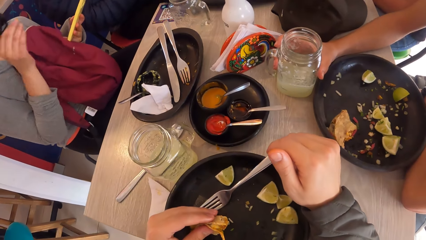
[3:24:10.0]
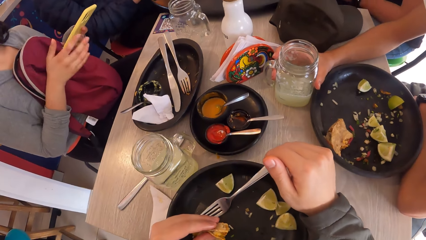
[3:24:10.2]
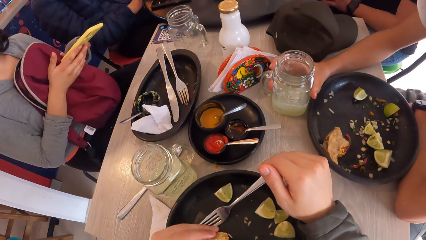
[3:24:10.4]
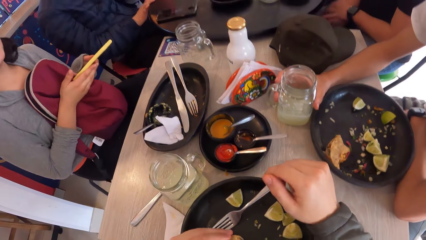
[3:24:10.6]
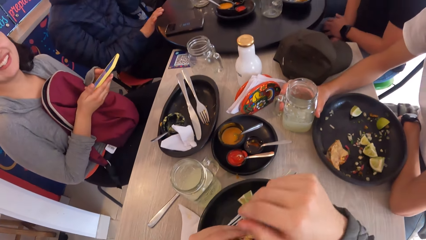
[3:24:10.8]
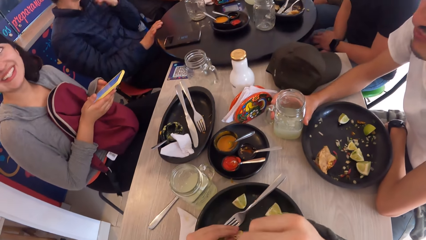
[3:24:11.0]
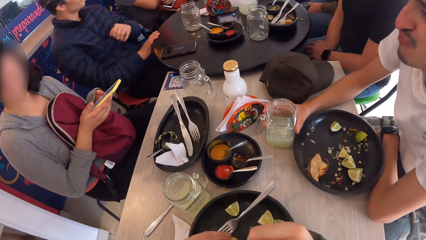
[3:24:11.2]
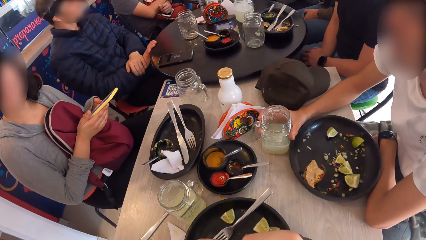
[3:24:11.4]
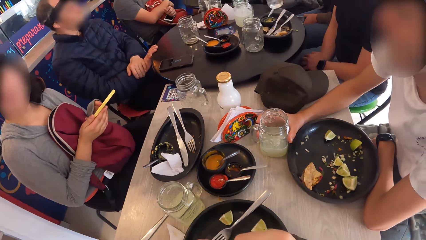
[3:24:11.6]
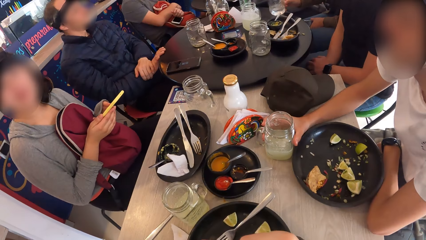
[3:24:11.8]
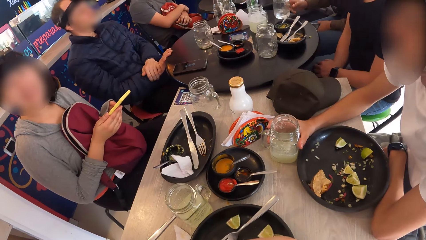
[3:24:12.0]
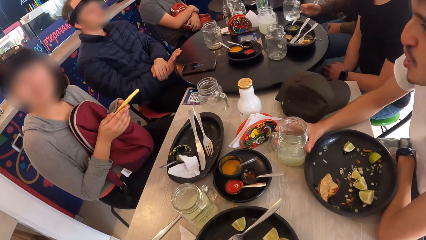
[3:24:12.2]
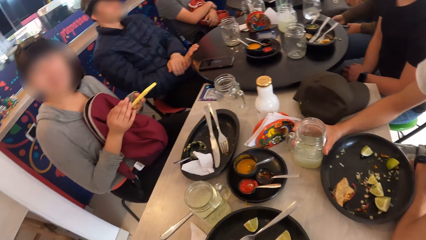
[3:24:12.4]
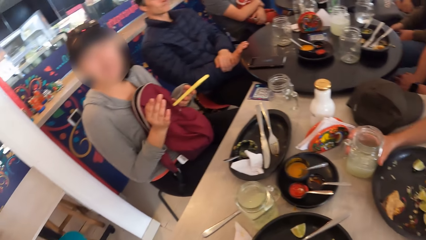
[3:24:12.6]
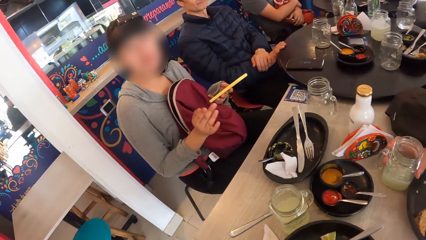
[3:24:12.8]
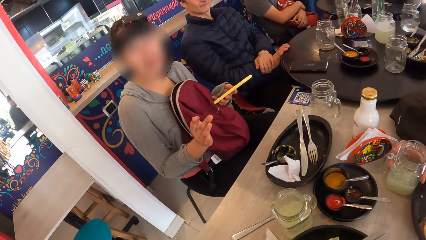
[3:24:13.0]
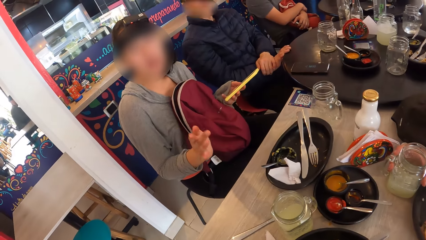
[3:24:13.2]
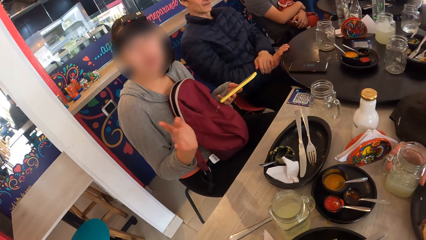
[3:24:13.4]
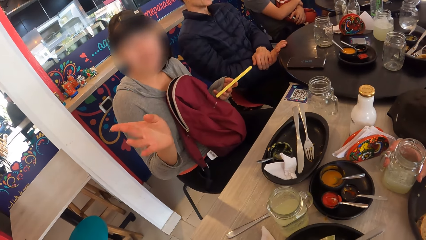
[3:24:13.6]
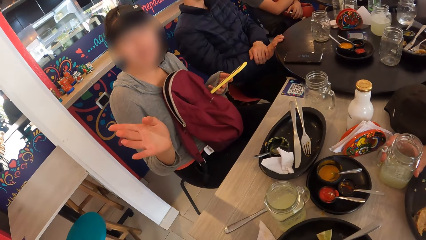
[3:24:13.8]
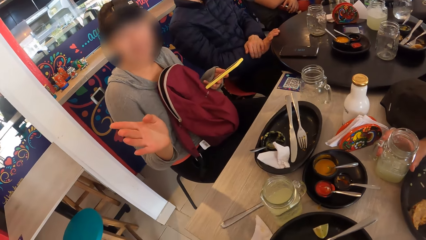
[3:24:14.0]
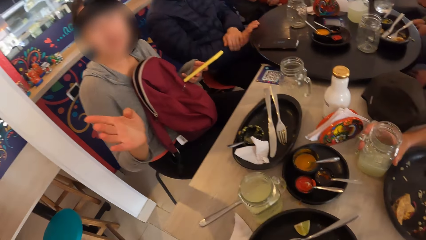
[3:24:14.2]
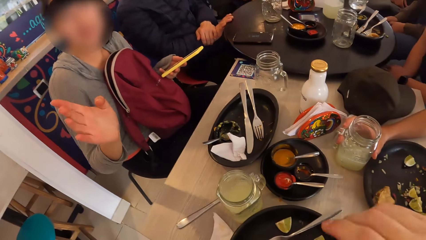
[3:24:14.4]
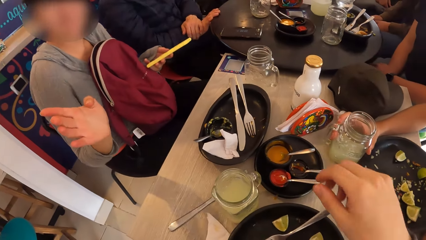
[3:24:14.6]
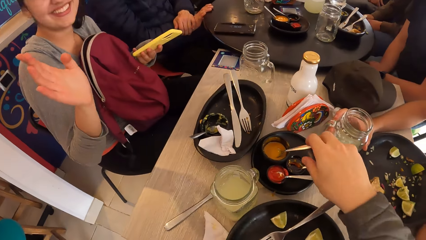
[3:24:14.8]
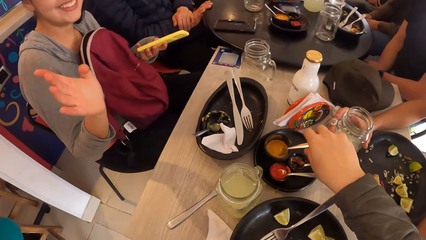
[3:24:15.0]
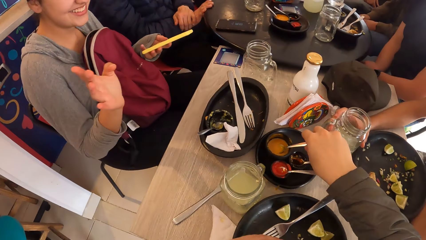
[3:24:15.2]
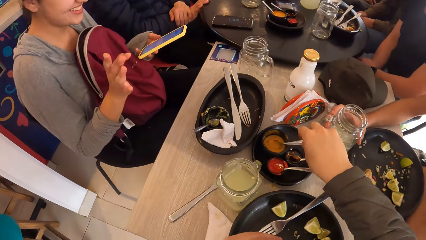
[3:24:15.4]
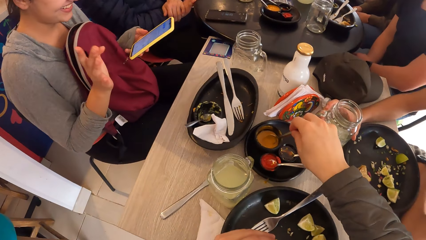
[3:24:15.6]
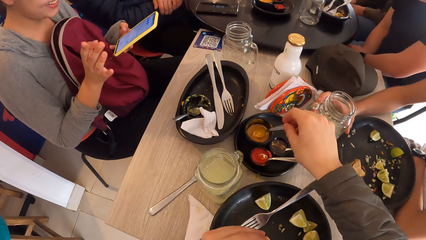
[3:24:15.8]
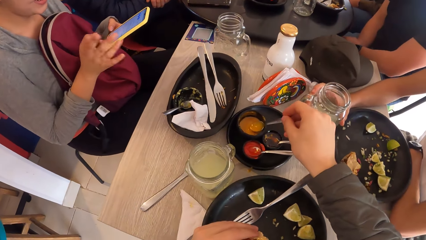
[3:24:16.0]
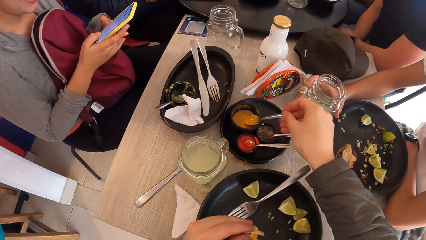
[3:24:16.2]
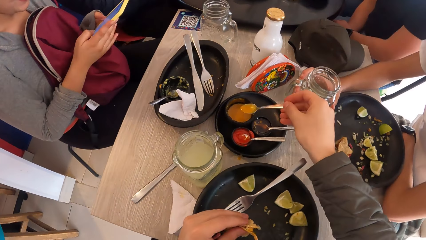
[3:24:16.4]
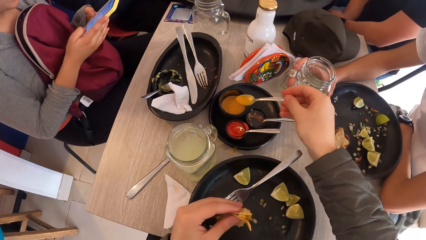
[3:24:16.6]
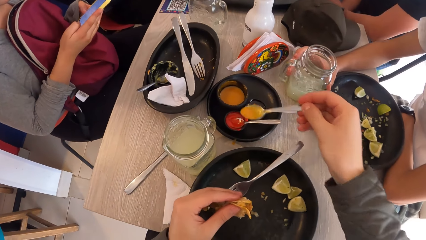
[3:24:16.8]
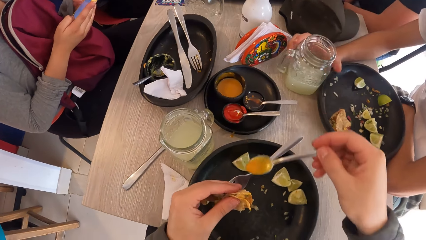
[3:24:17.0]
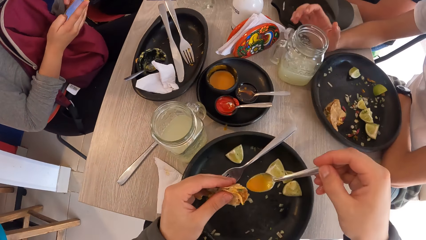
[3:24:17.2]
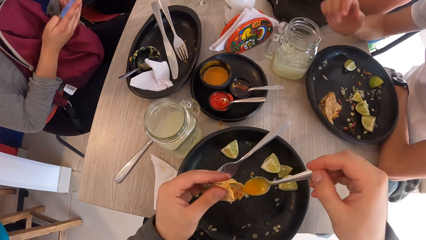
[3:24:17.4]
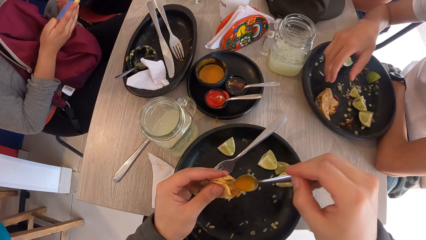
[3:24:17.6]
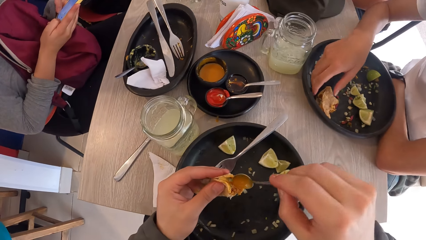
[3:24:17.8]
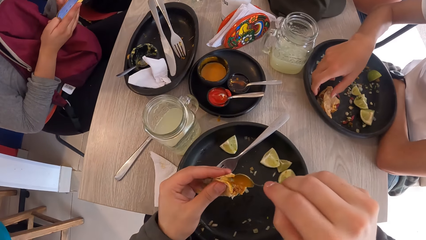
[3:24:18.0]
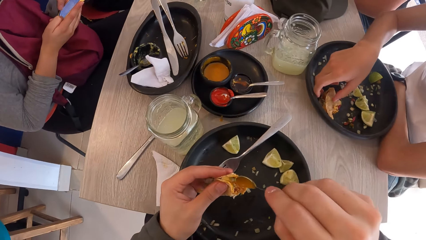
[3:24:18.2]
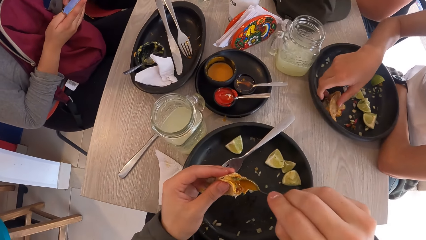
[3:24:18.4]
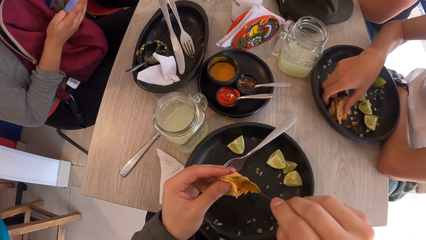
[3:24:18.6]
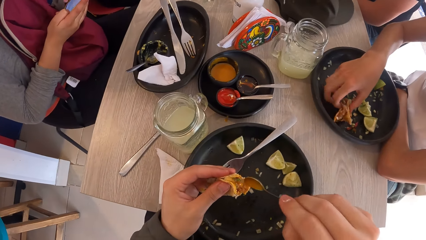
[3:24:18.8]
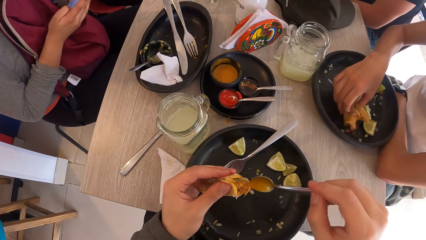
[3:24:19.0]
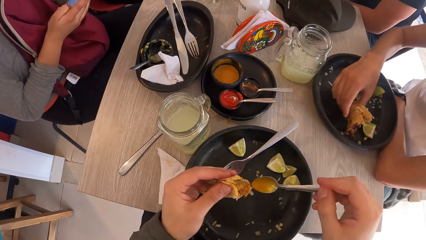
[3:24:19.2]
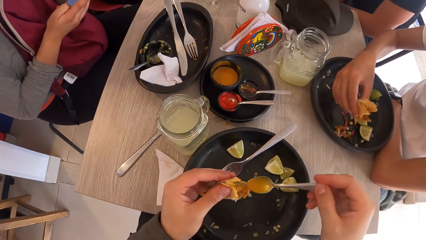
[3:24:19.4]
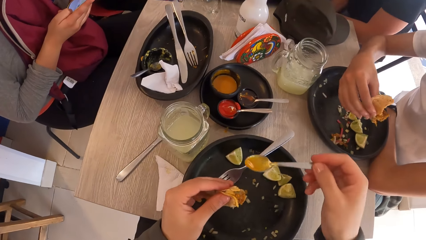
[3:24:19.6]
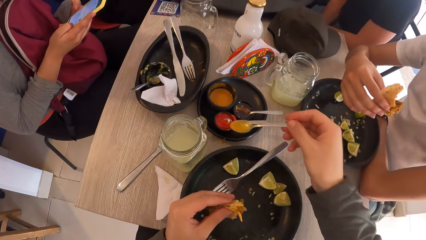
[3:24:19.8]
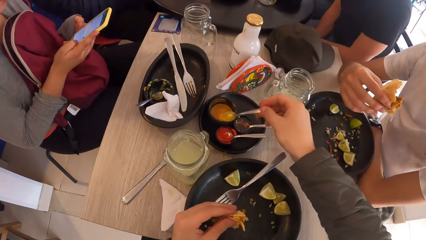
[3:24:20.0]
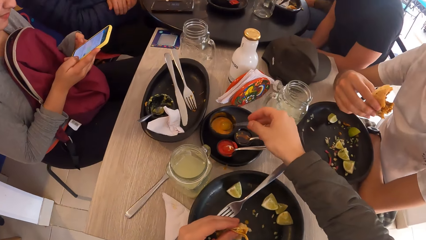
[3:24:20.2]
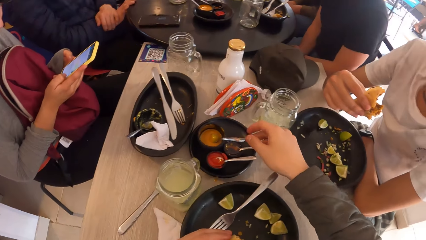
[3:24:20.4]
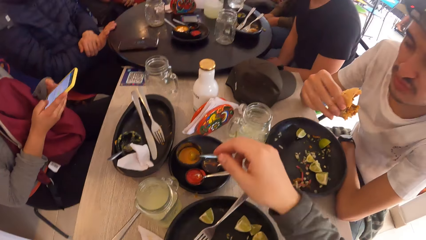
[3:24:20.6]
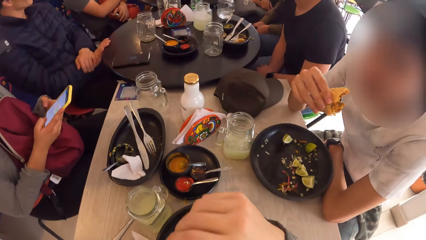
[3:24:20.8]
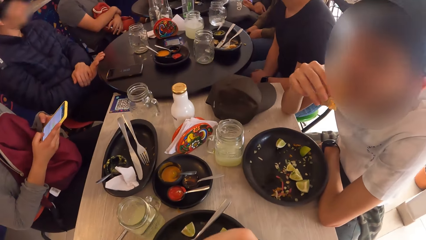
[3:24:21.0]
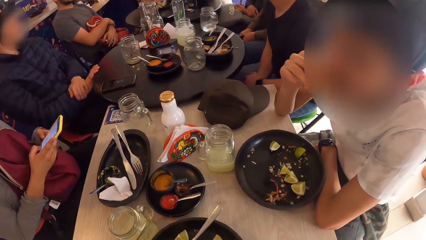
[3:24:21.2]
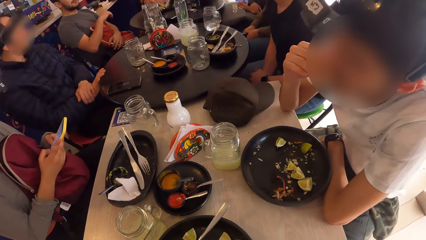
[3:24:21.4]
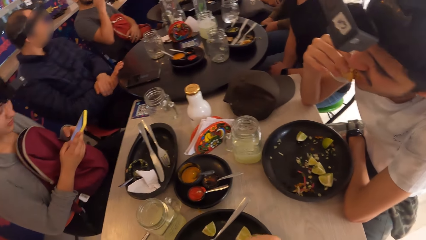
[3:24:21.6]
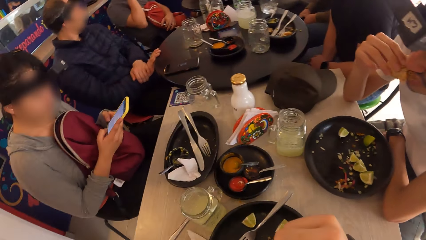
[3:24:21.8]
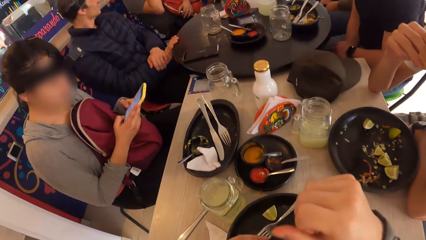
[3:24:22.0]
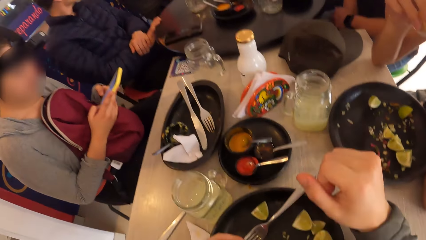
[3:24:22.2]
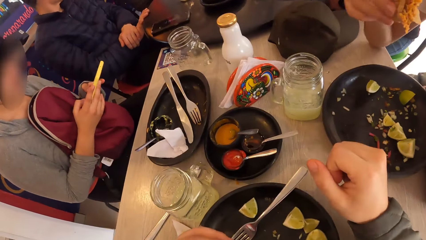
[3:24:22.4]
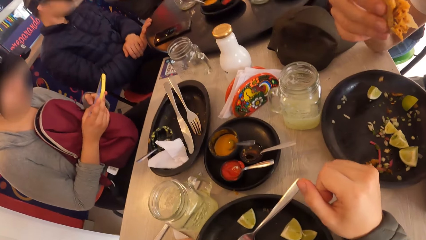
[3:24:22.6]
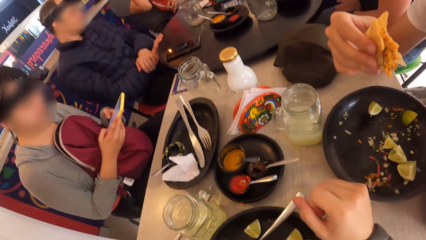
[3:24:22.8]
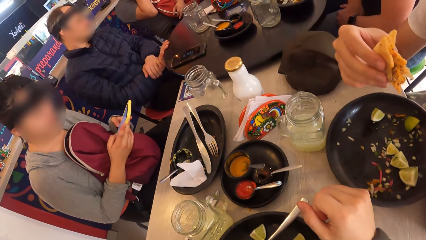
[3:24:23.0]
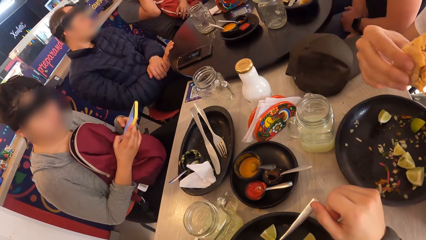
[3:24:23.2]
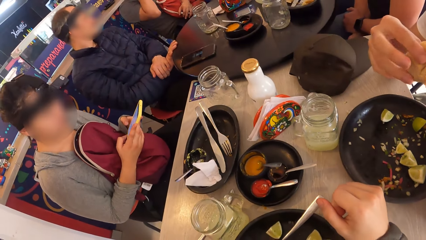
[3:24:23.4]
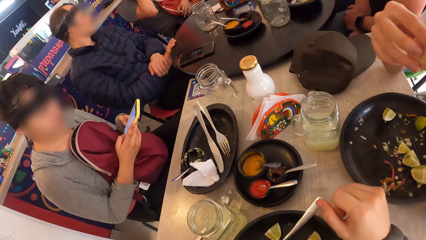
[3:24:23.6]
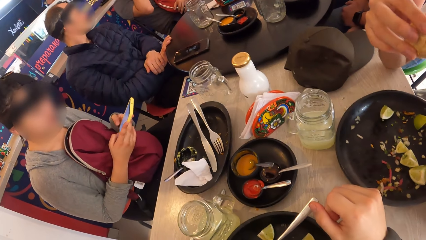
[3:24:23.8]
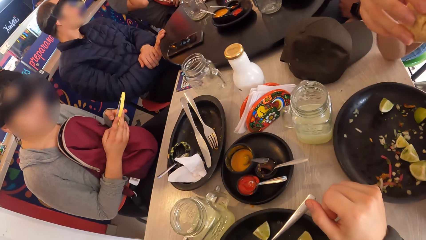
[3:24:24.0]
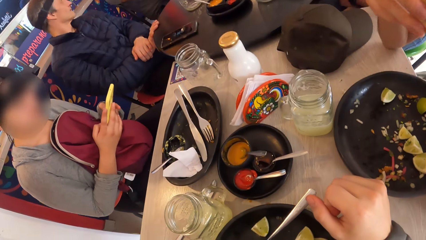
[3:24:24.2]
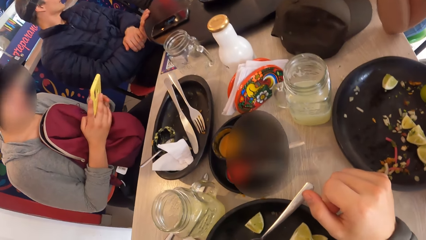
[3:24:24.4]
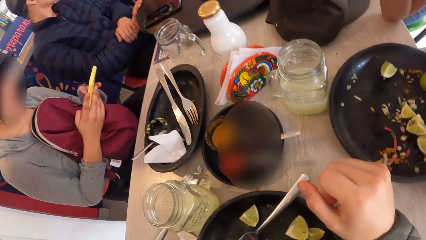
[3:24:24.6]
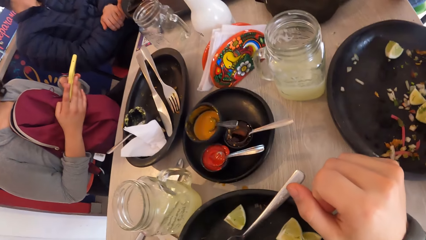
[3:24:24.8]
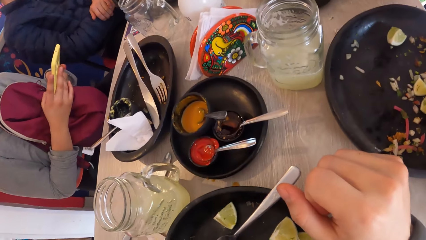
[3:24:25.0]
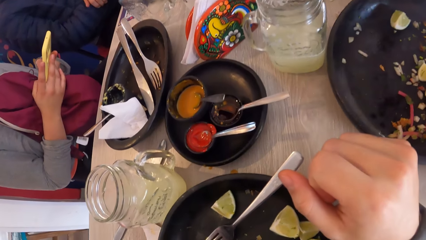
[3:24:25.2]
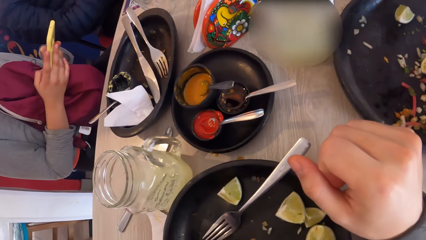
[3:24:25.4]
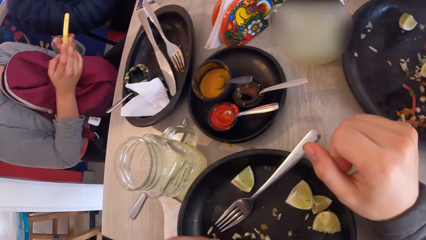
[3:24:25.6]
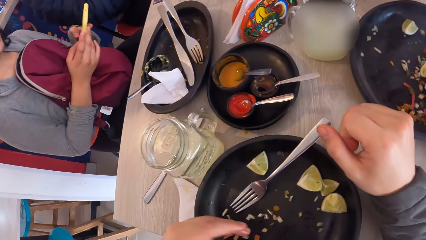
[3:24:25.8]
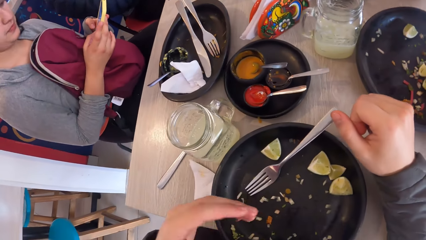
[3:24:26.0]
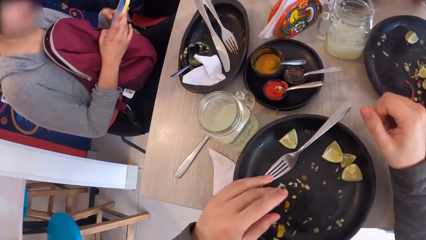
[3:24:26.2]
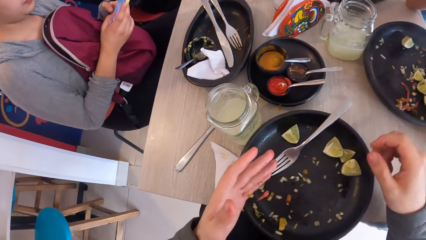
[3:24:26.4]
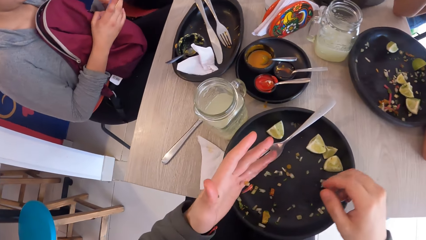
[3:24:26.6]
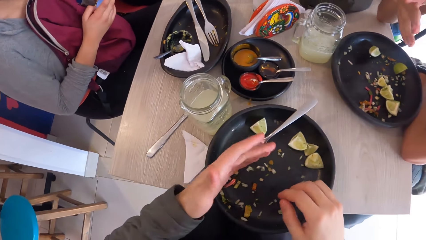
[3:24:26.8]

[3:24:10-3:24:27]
A woman drops the glass of wine on the table with her right hand. The camera wearer picks the spoon in the sauce dish with his right hand. He scoops some sauce from the sauce dish with the spoon in his right hand. He places the sauce on the taco in his left hand with the spoon in his right hand. A man picks the taco from the plate with his right hand. The camera wearer drops the spoon in the sauce dish with his right hand. The man eats the taco in his right hand.
